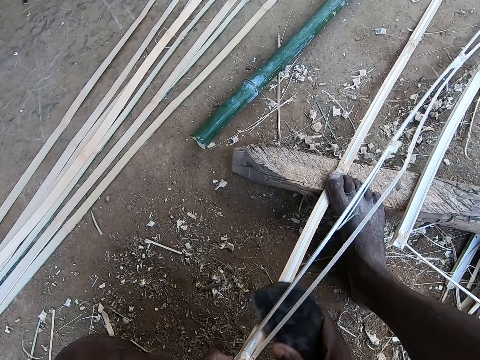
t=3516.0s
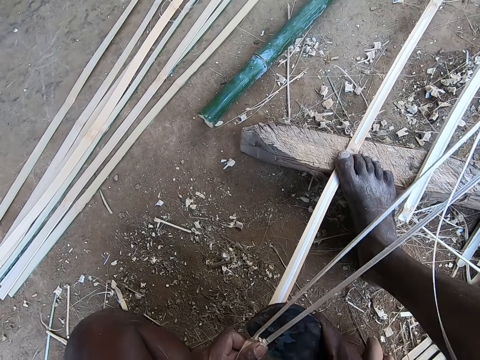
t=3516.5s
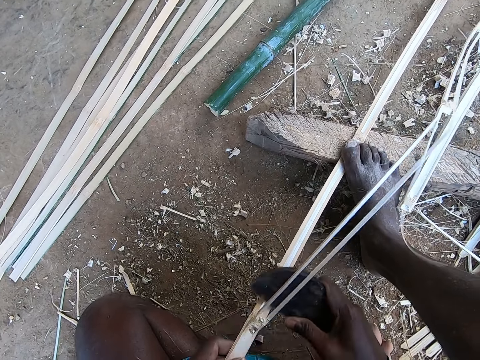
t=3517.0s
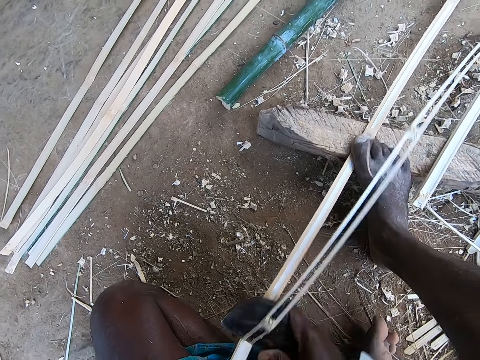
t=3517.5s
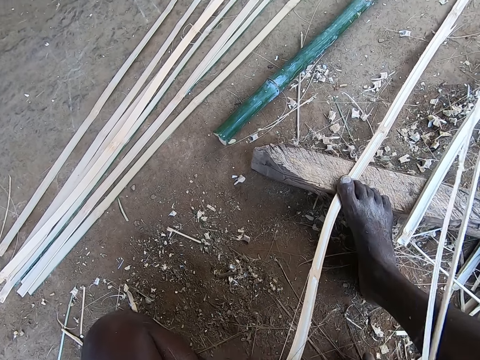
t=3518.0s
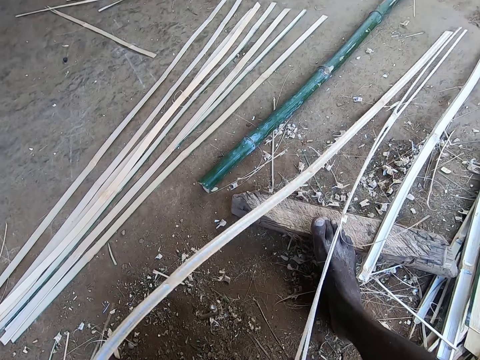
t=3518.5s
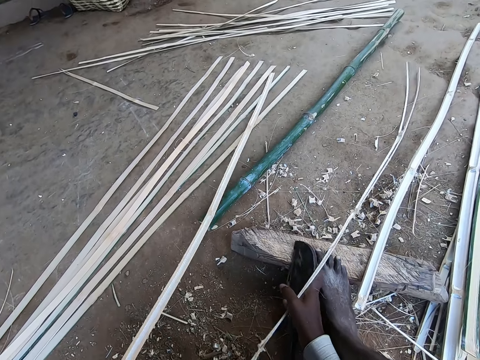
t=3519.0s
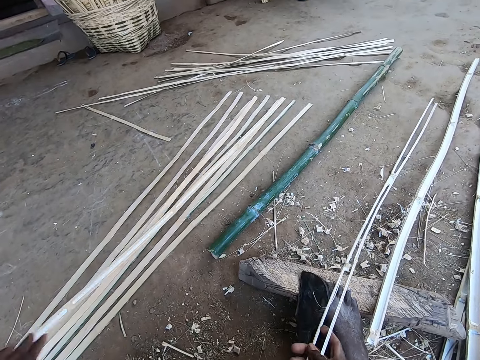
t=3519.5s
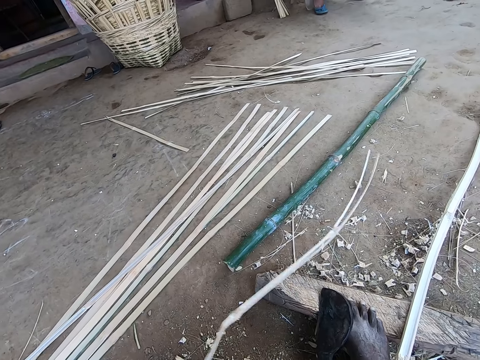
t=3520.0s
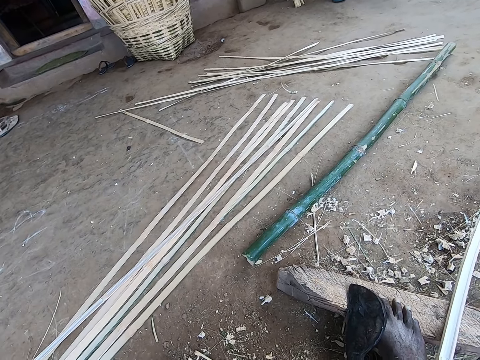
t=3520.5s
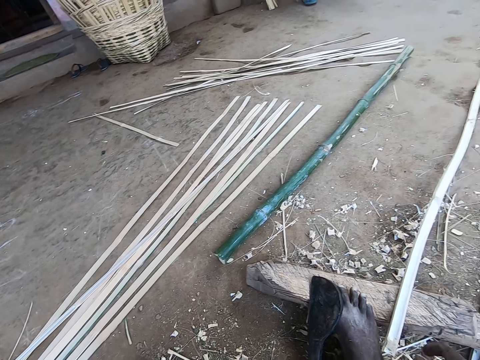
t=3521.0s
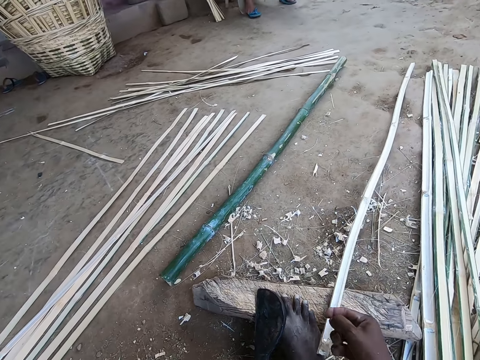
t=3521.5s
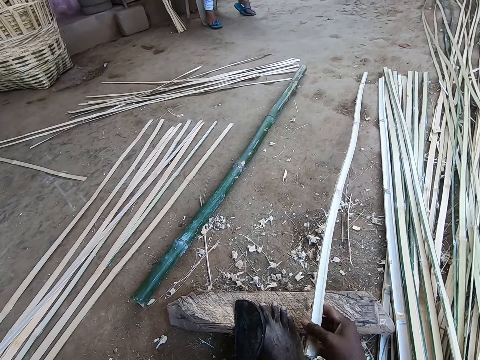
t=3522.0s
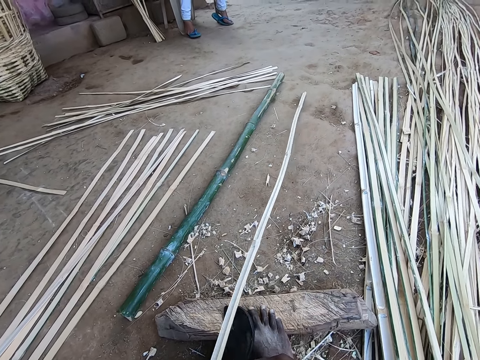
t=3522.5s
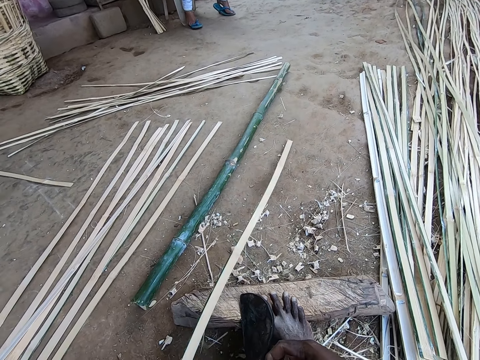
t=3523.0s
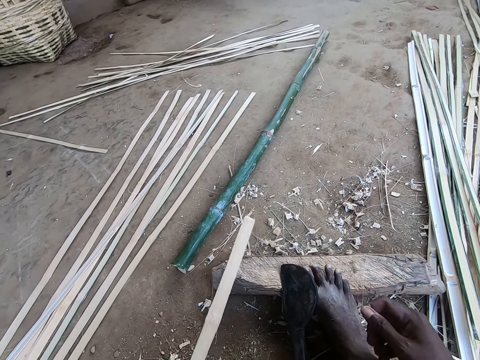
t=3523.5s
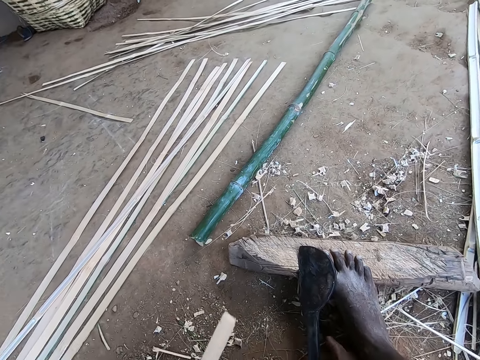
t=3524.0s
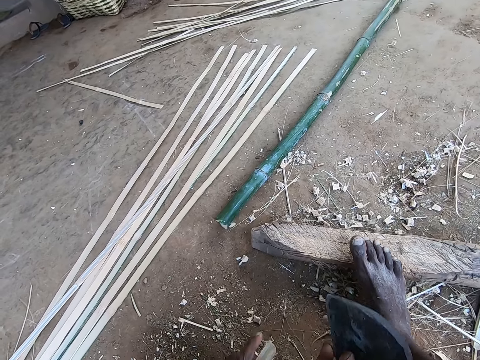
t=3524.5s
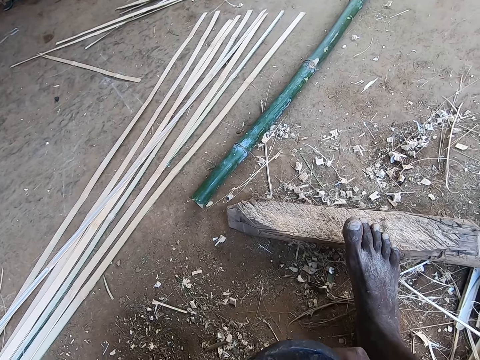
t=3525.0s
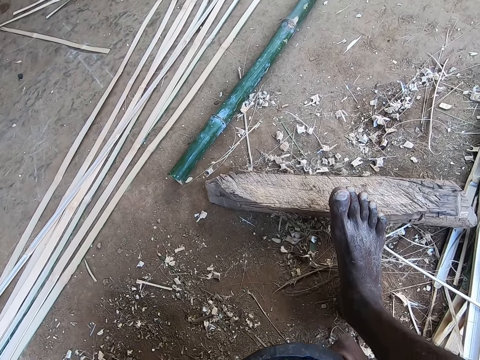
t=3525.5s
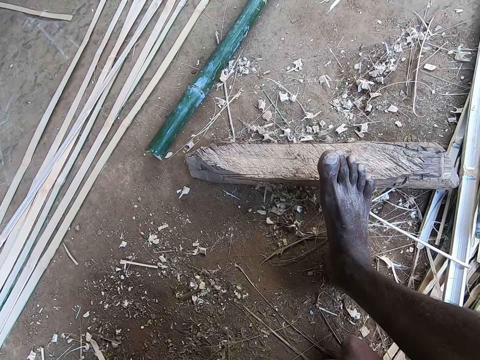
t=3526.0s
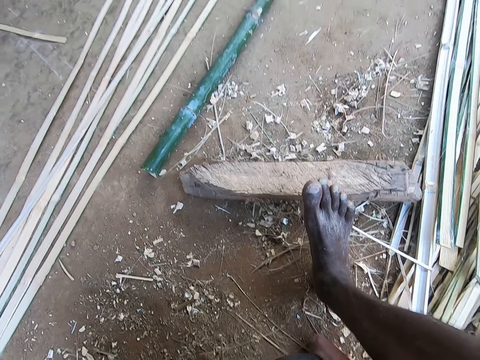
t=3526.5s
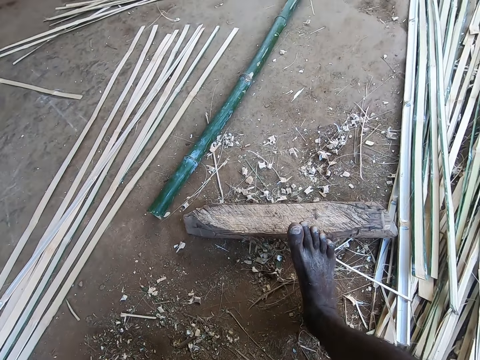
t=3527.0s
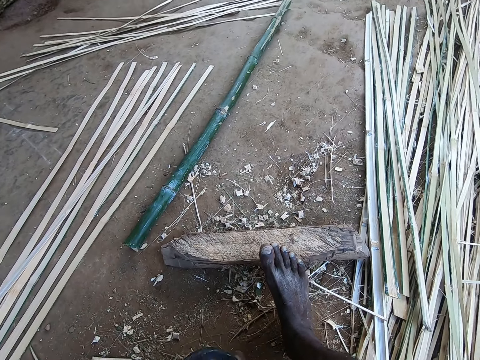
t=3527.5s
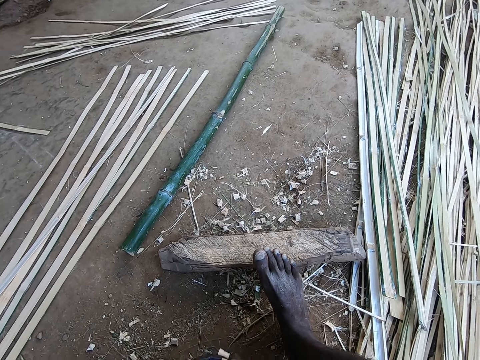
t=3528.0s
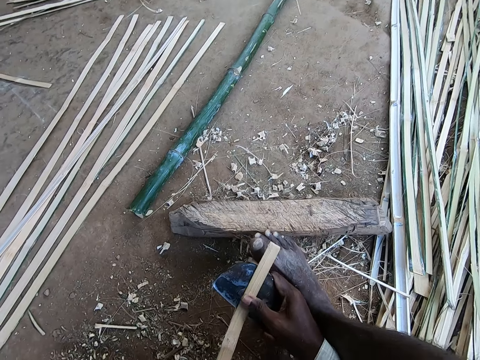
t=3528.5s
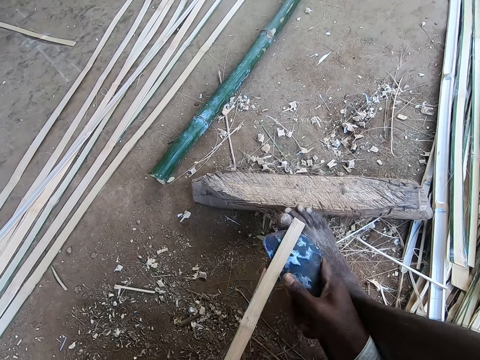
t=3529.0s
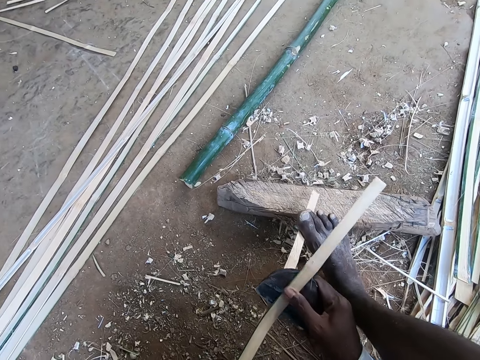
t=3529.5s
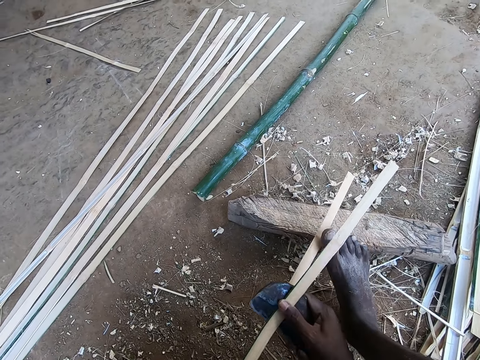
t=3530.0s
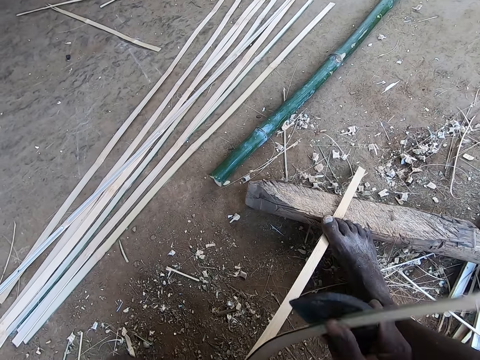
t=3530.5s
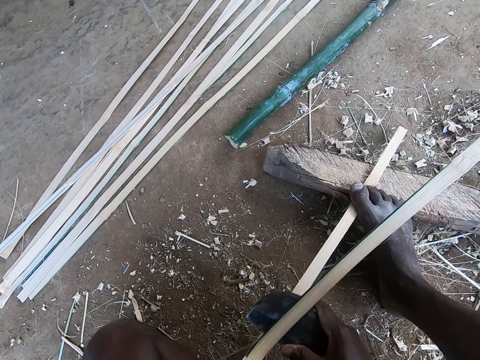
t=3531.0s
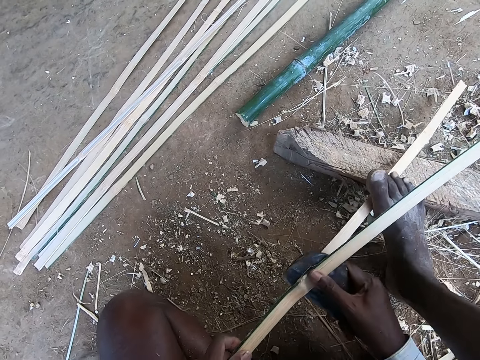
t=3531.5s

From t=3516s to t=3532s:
The camera wearer drops the bamboo strip in his left hand on the floor. He picks up the bamboo strip on the wood with his right hand. He pulls the bamboo stick. He passes the bamboo strip in his right hand to his left hand. He picks up the bamboo cutter knife on the wood with his right hand. He cuts the bamboo stick. He peels the bamboo strip in his left hand with the cane knife in his right hand.

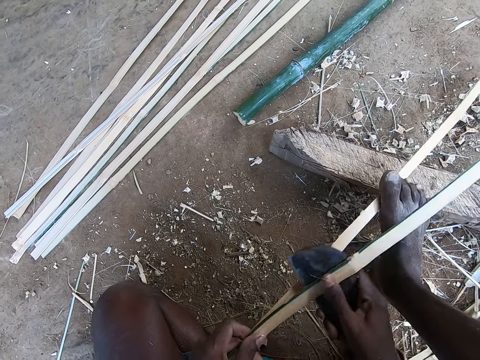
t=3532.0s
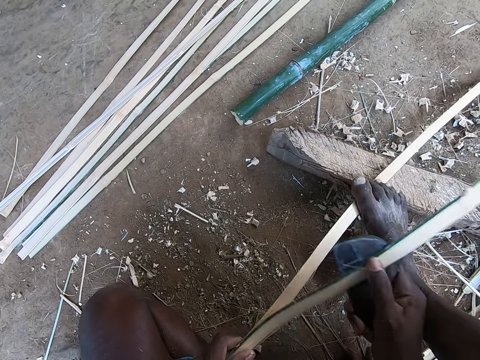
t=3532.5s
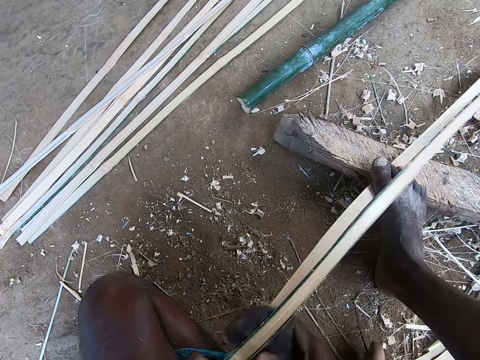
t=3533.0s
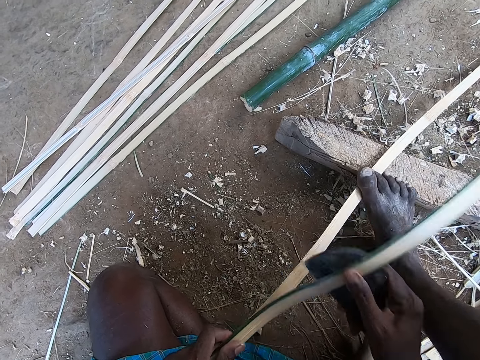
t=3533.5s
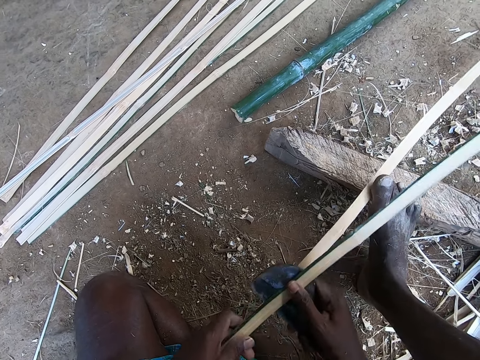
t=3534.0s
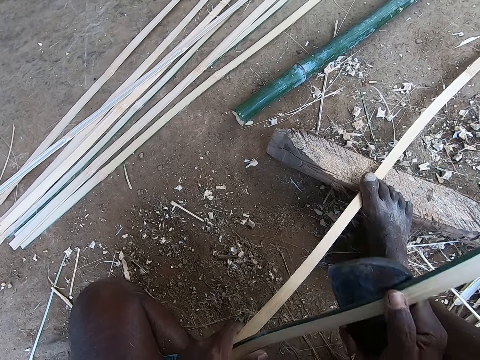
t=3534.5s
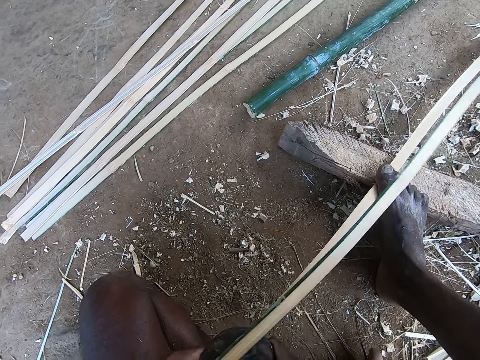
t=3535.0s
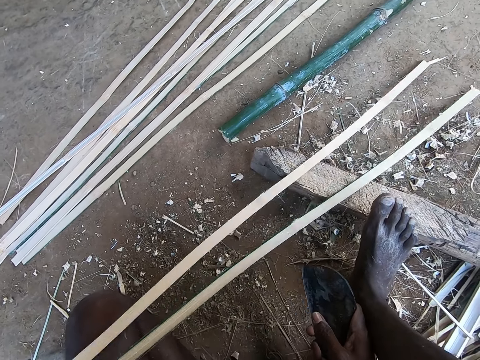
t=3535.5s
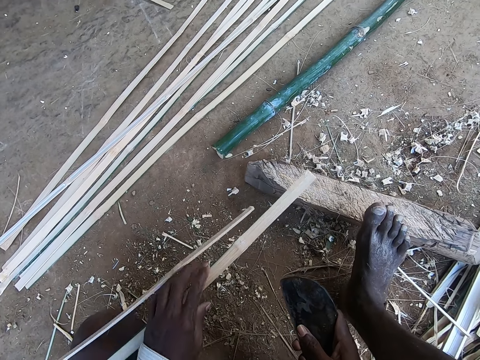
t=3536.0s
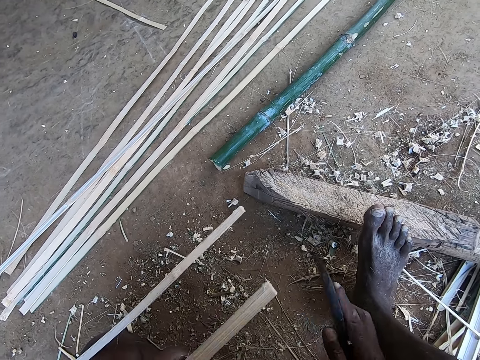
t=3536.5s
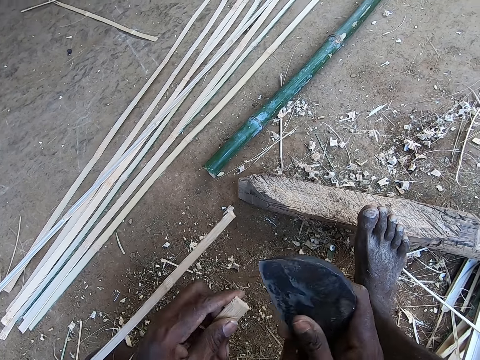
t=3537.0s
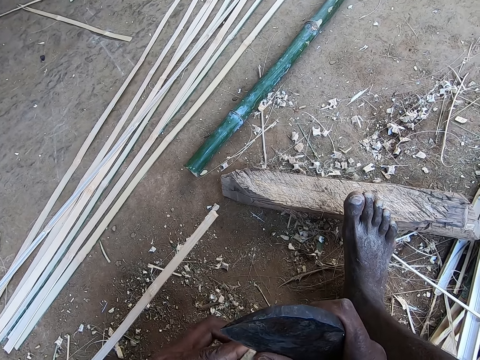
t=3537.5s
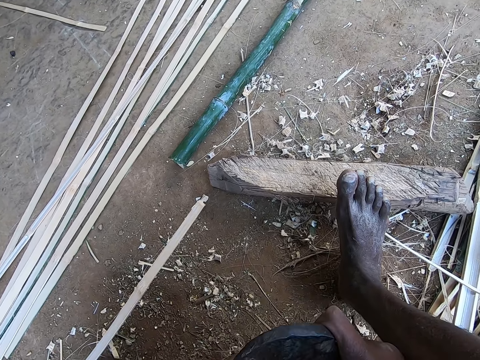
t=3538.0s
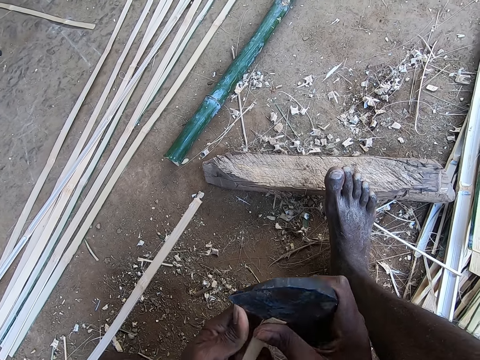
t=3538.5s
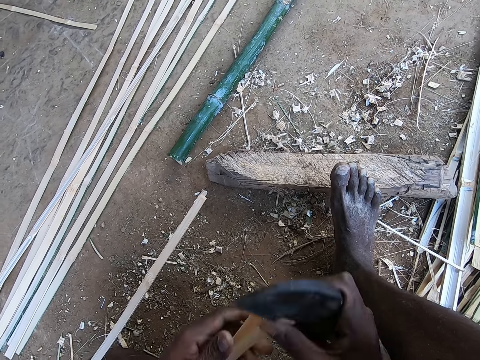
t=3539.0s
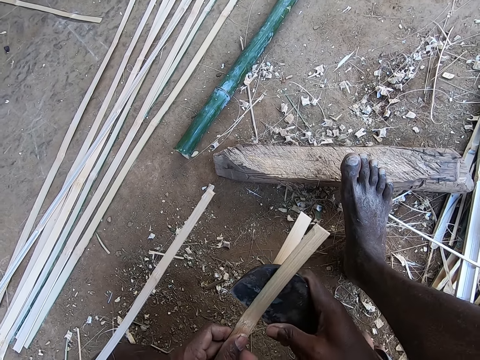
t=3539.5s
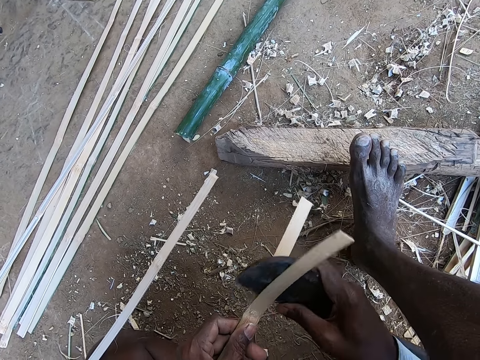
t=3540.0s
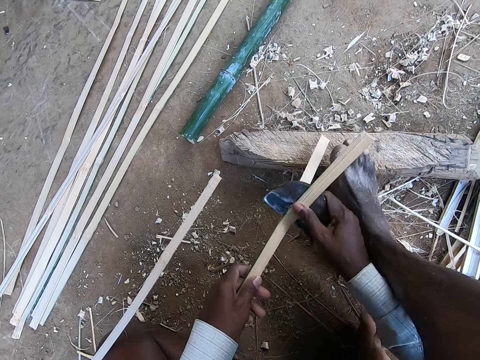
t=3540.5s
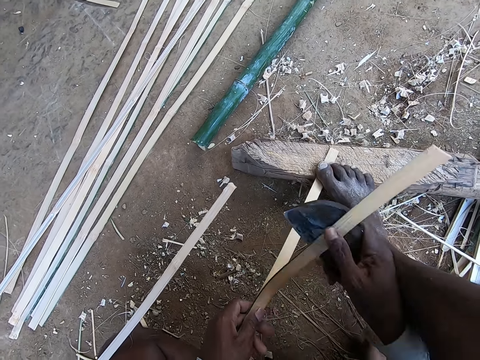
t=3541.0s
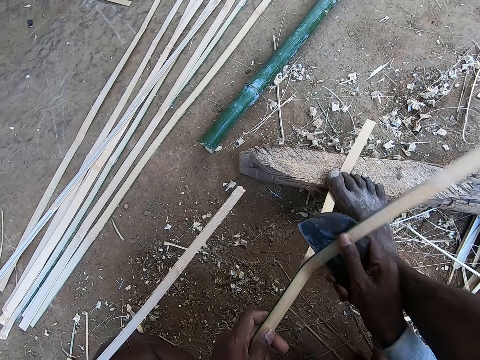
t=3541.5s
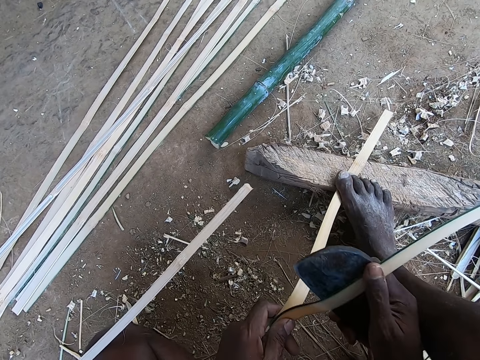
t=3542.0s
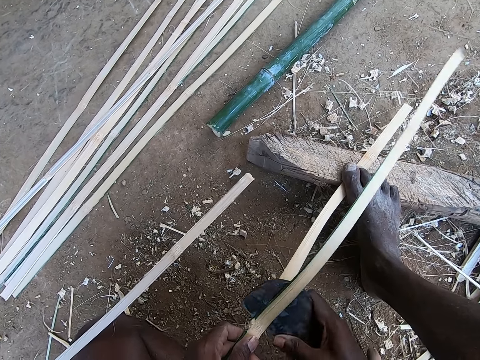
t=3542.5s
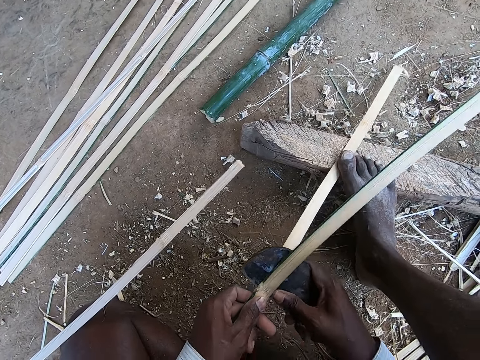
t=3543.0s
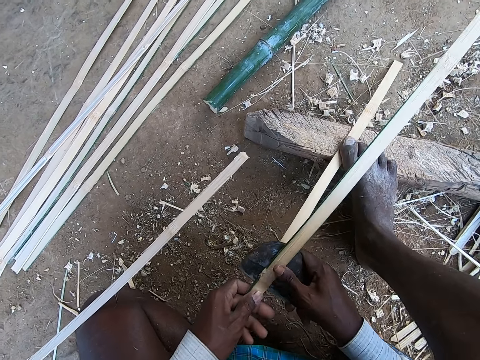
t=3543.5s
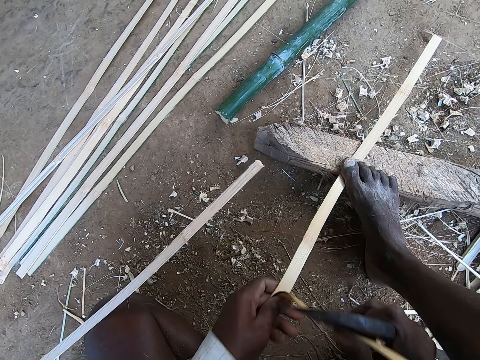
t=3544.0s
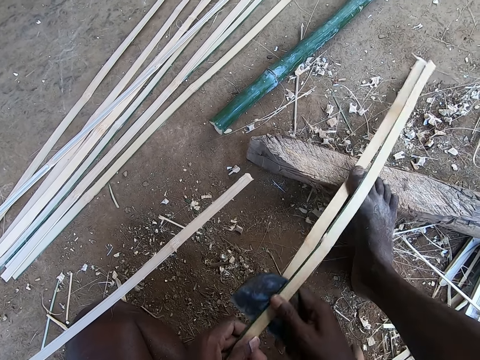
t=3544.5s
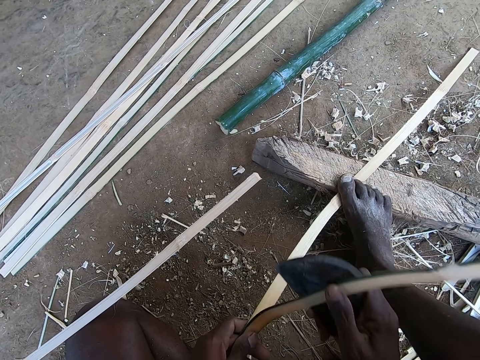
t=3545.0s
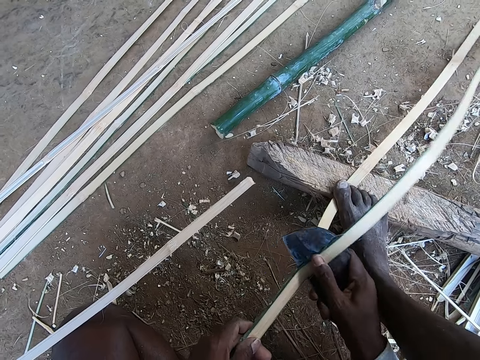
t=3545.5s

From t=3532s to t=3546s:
The camera wearer drops the bamboo strip in his left hand on the ground. He picks up the bamboo strip on his thigh with his left hand. He peels the bamboo strip in his left hand with the cane knife in his right hand. He cuts the bamboo stick.
